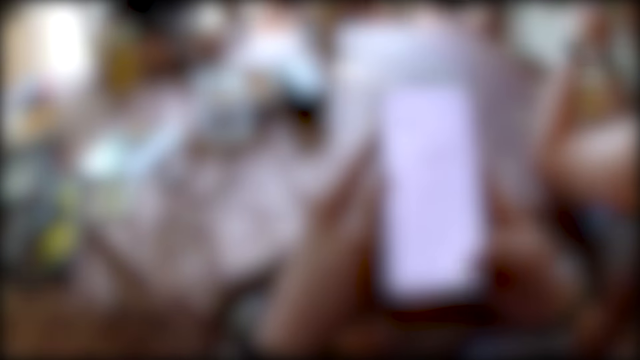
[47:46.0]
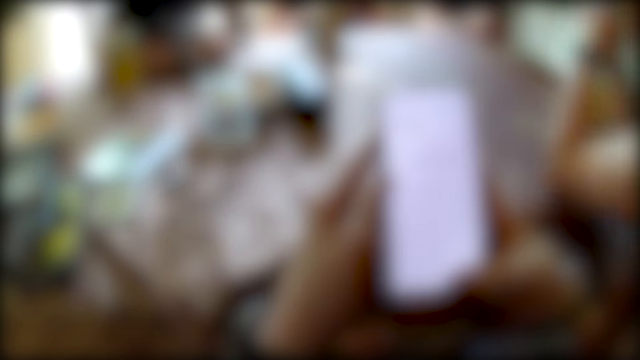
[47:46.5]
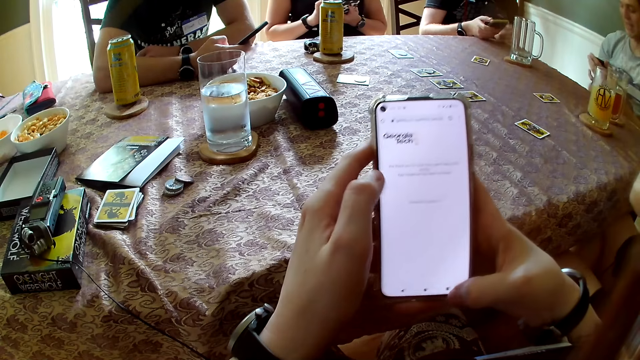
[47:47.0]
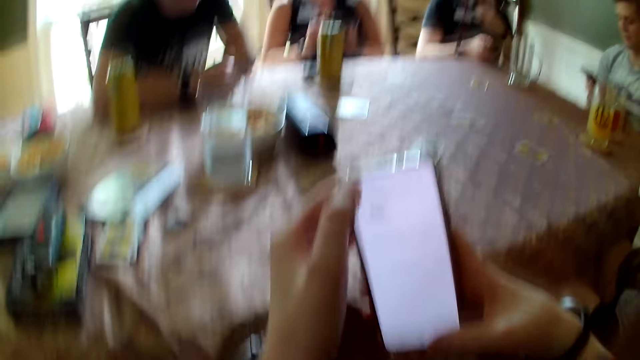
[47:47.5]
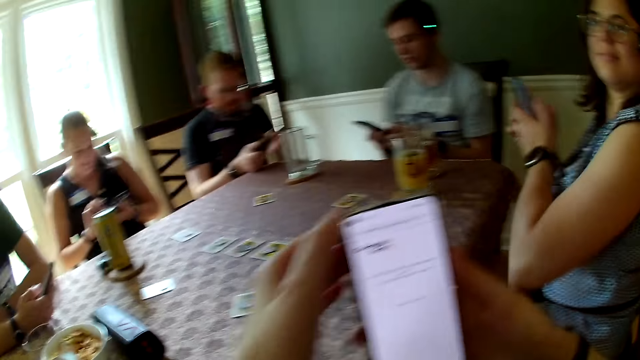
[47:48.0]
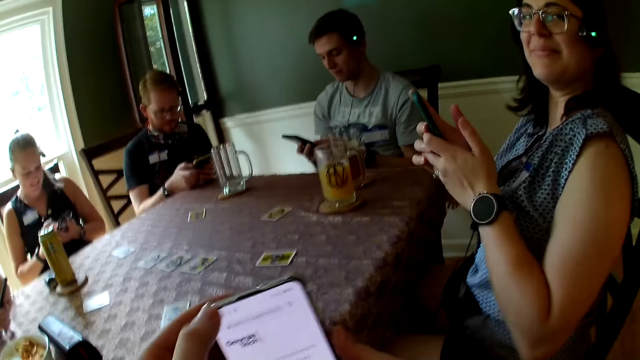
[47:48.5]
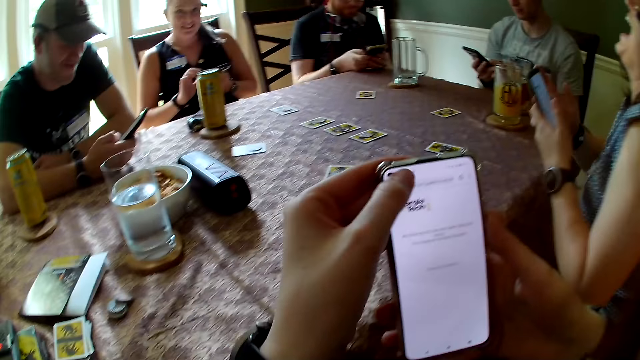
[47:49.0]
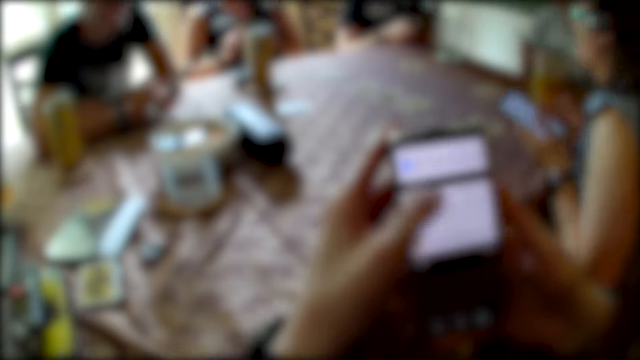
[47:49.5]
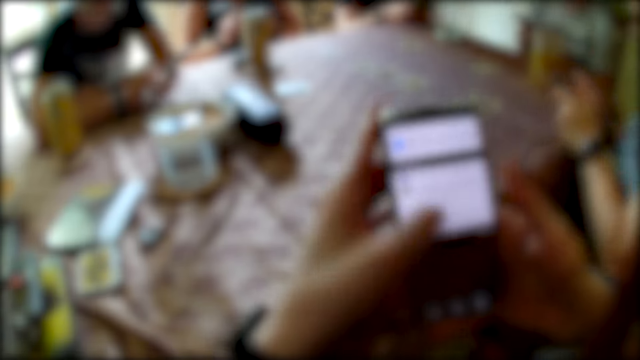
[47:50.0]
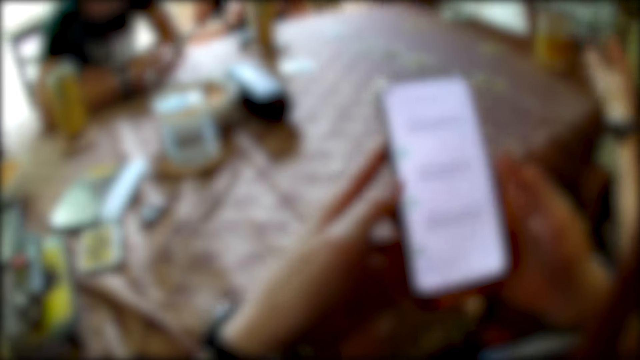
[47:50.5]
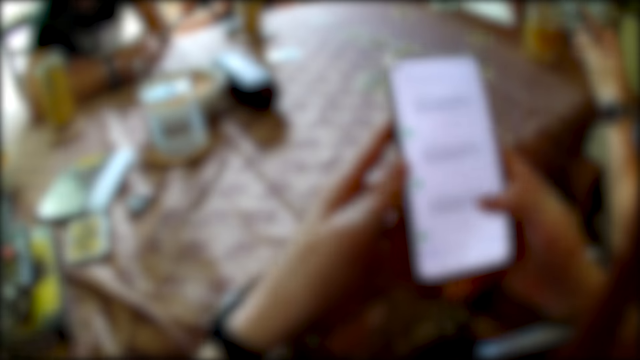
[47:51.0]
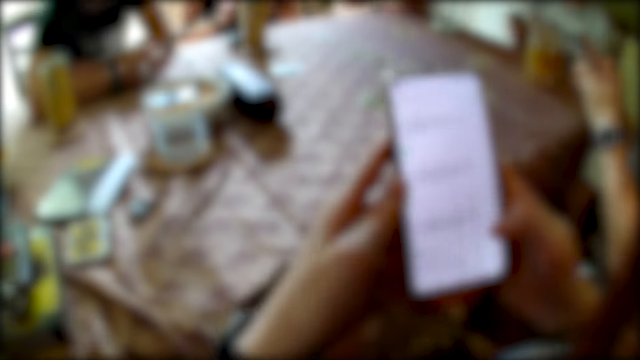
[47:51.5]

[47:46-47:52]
Another woman operates a phone with her hands.

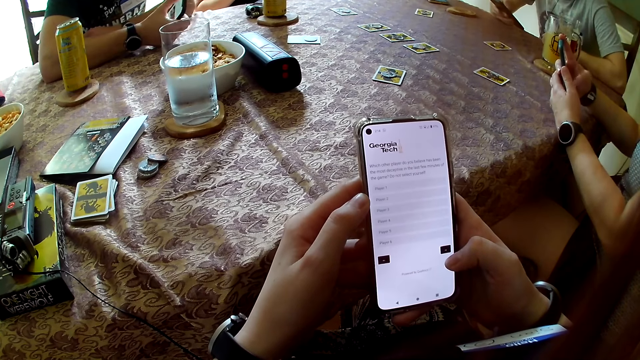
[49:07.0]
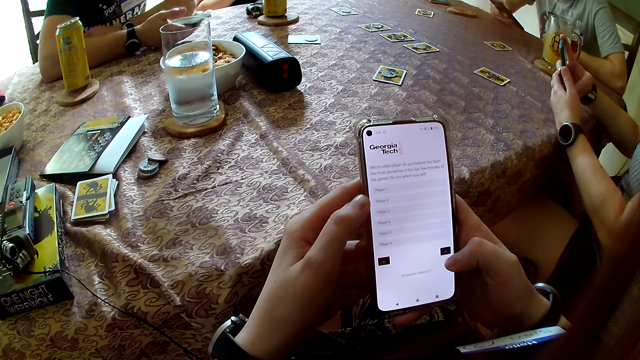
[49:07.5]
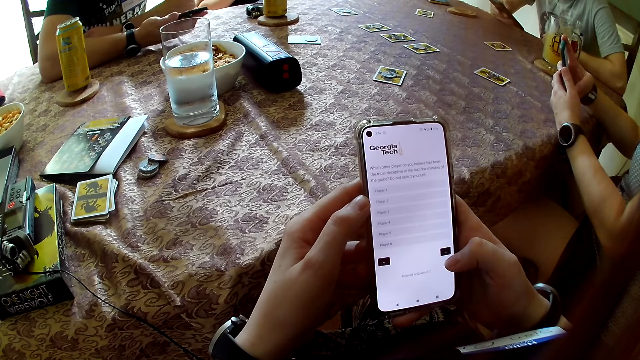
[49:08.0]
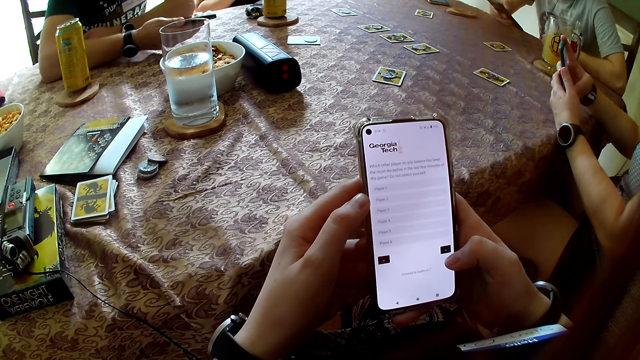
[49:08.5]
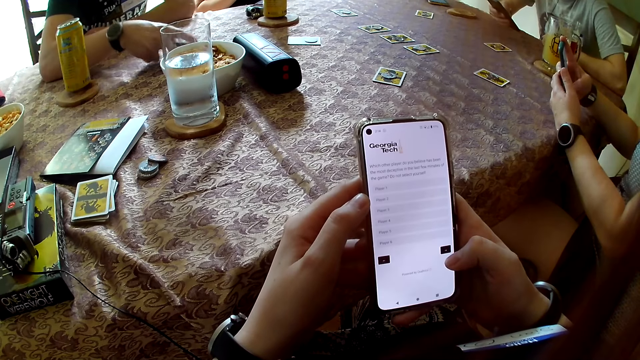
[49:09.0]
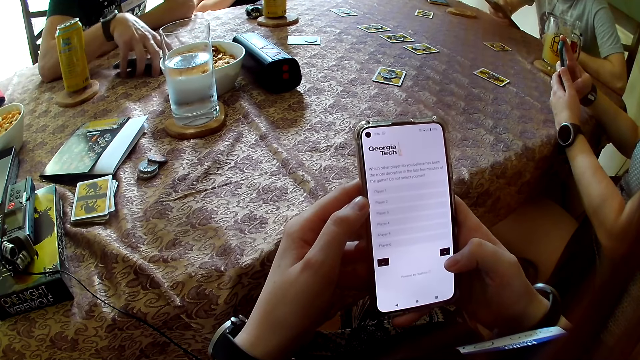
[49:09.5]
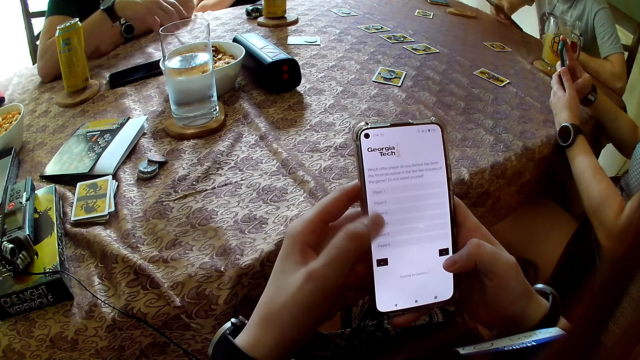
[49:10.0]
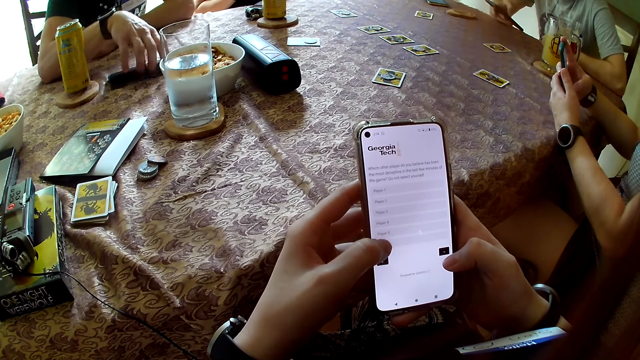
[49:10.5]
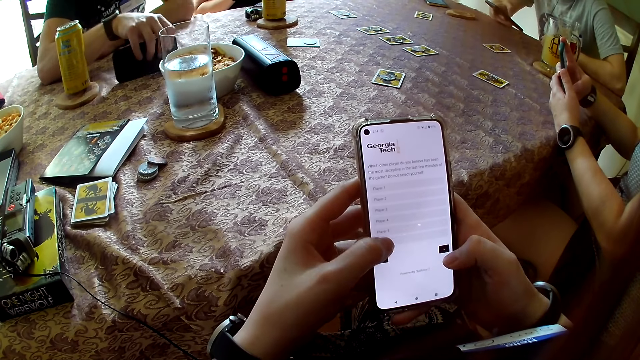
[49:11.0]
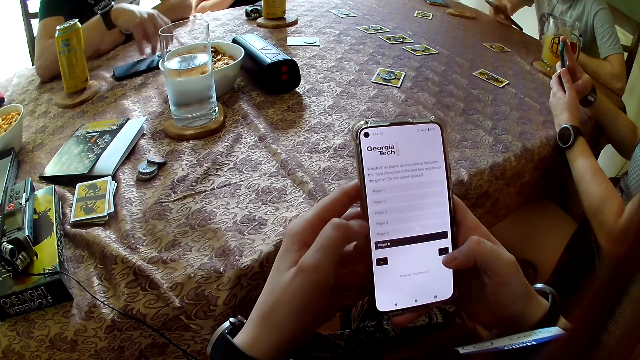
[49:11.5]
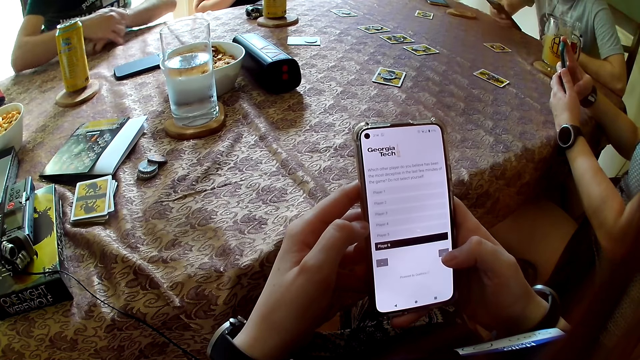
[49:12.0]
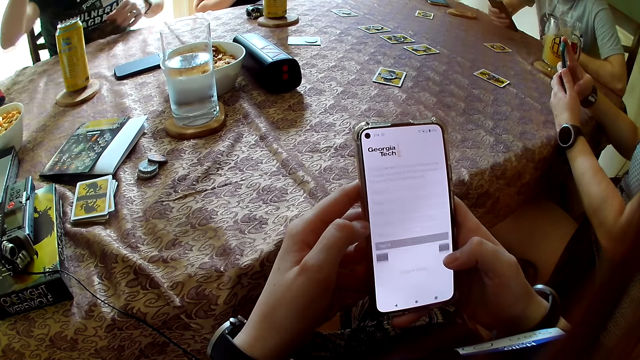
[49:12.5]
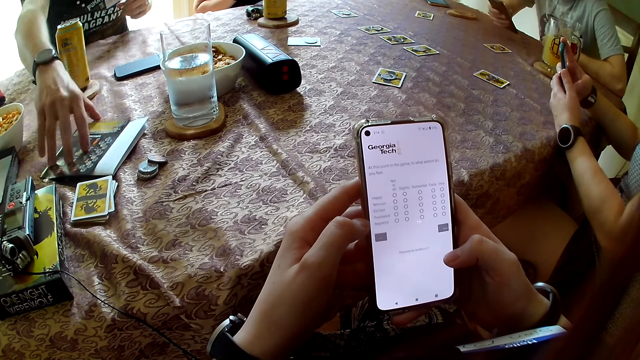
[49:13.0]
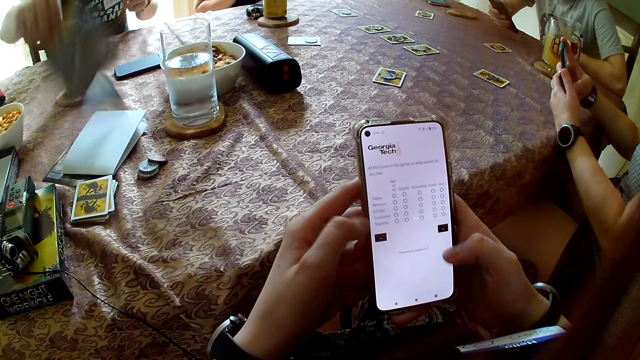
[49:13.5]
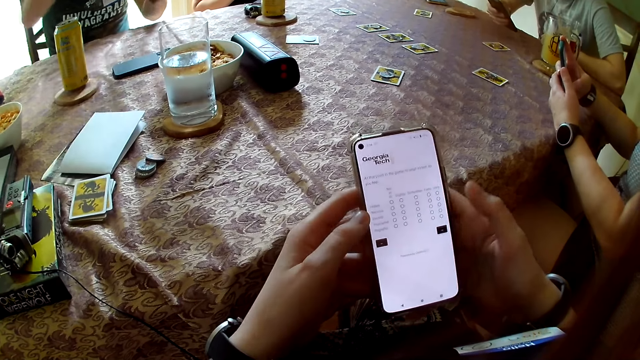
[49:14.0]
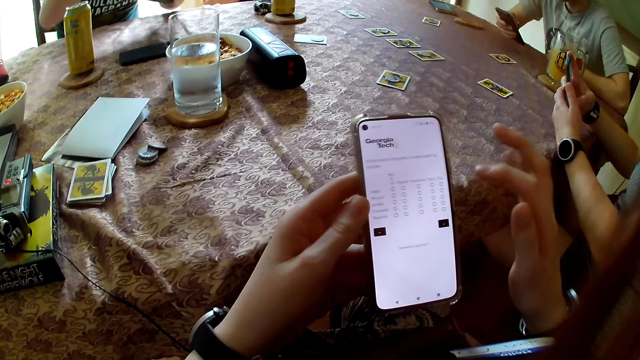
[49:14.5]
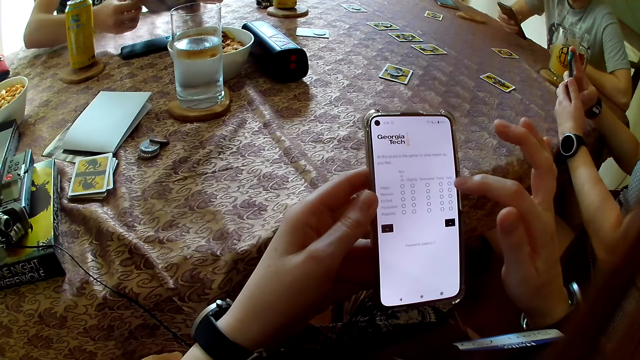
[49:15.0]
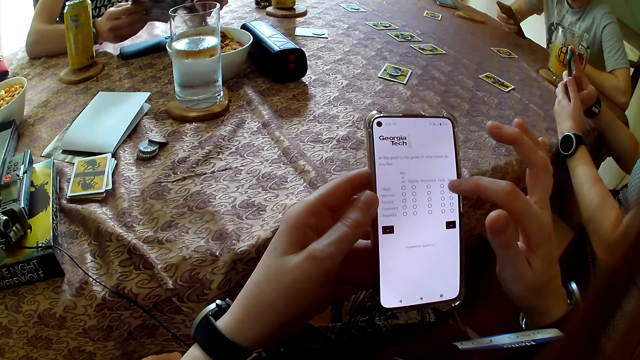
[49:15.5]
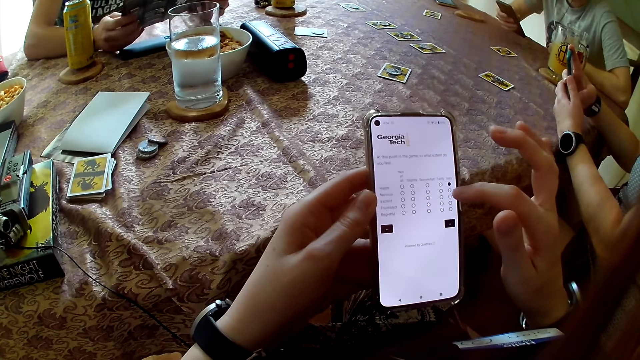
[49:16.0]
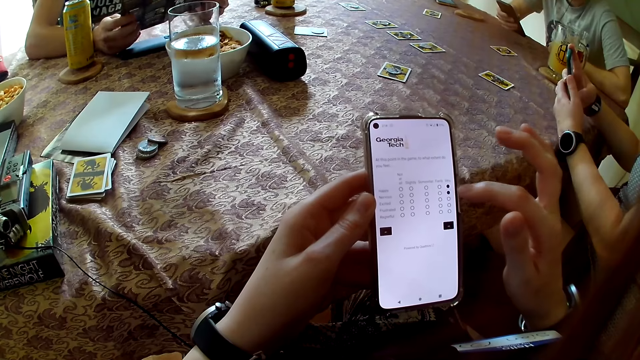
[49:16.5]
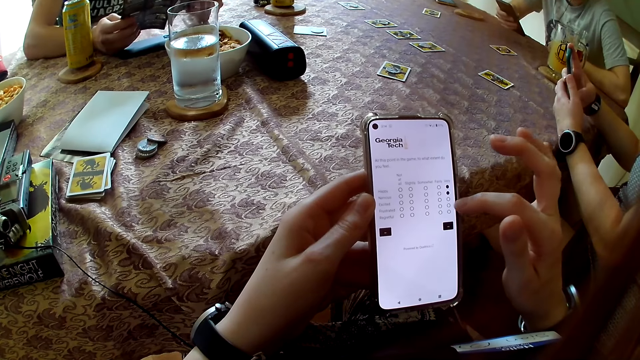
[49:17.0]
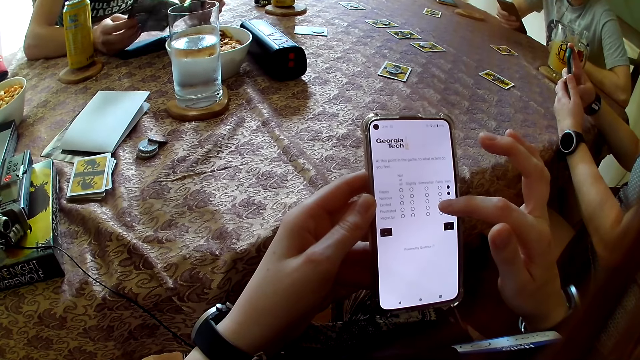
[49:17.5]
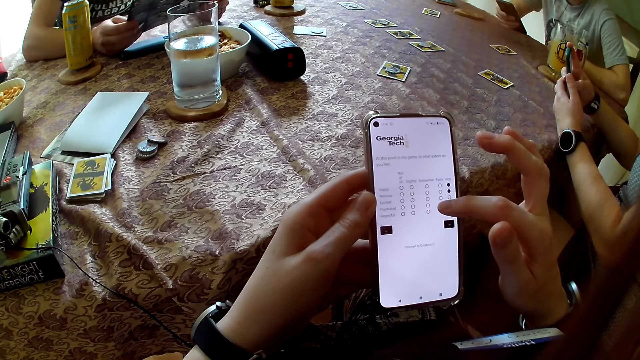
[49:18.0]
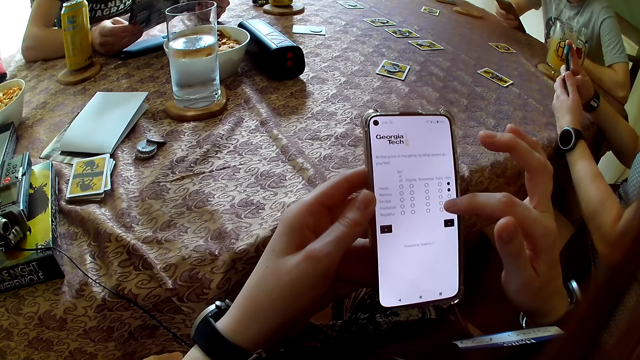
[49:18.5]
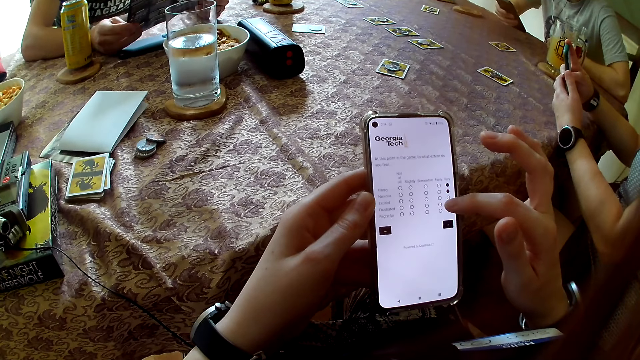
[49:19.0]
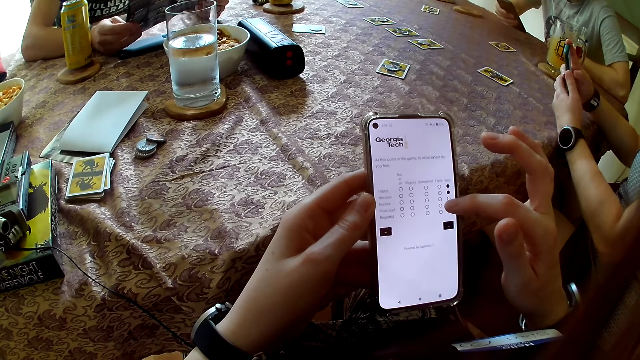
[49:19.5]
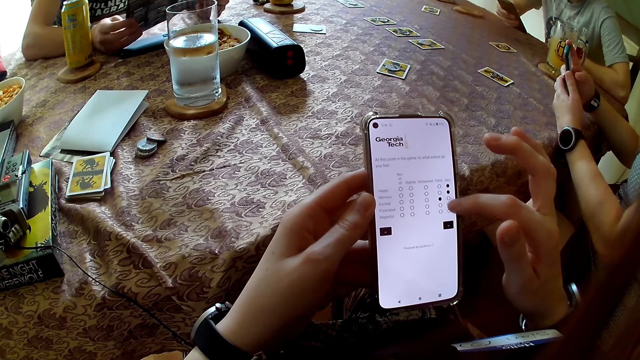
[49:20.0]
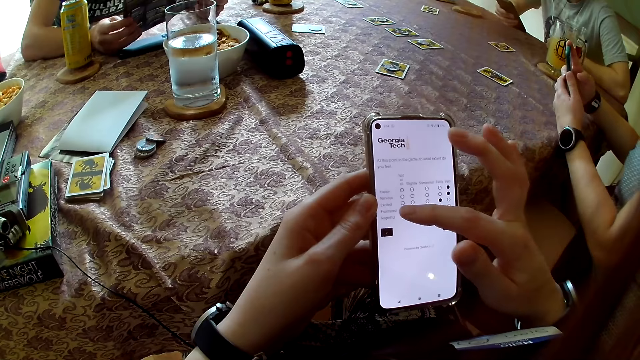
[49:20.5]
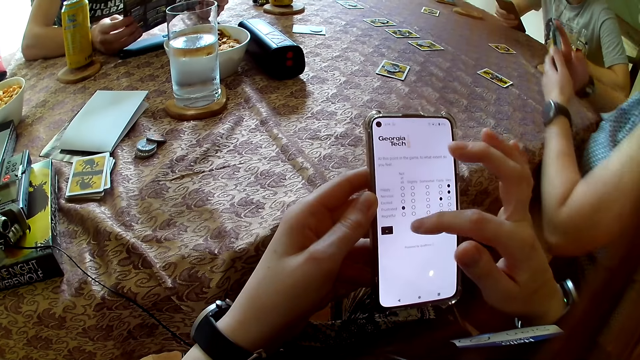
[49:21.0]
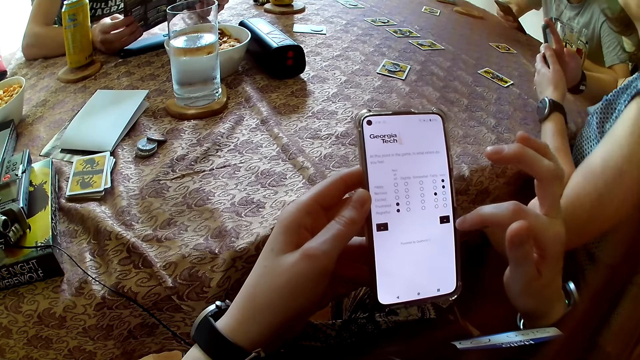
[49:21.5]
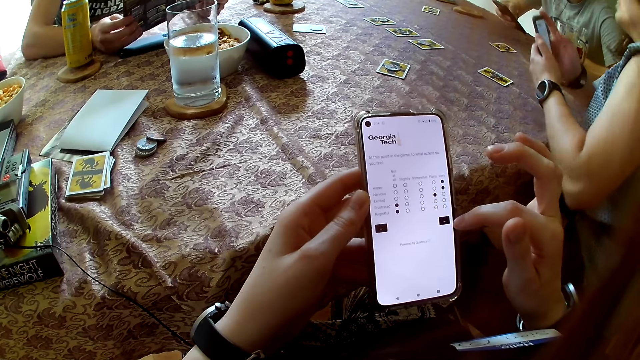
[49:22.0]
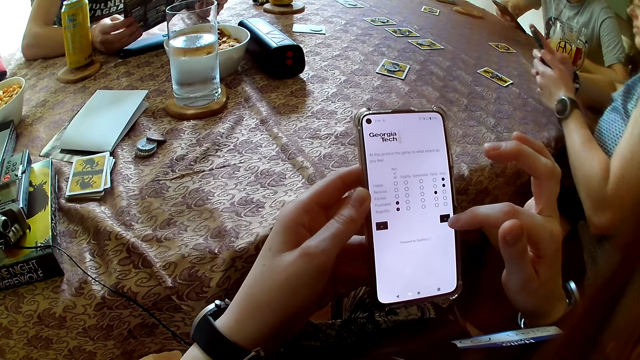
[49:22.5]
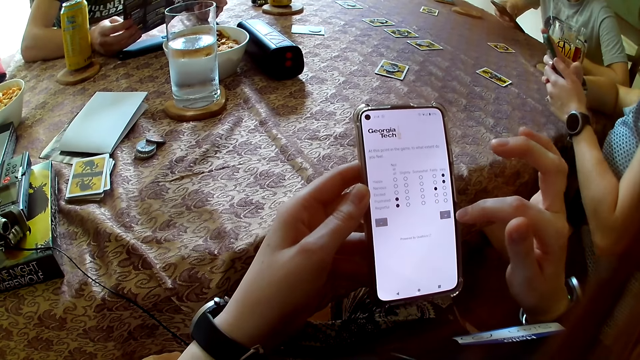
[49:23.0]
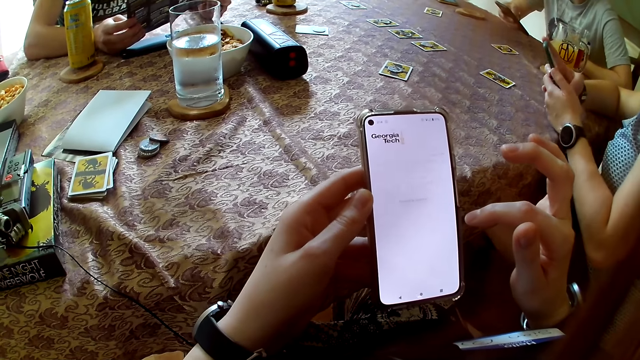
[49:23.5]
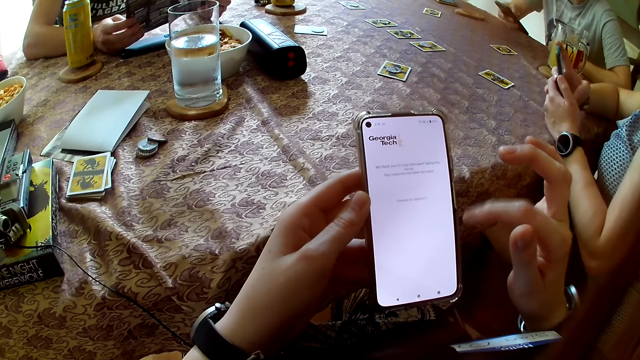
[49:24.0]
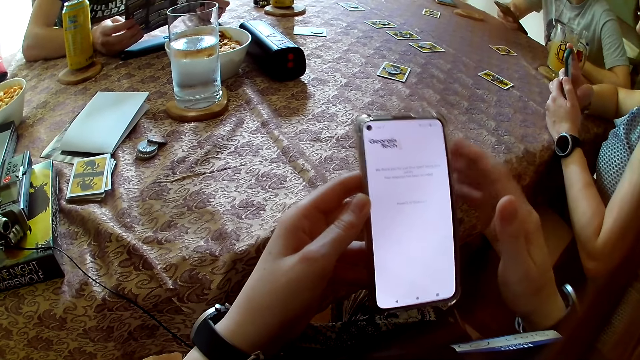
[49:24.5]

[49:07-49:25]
The man drops his phone on the table with his right hand and picks a paper from the table with his right hand.
